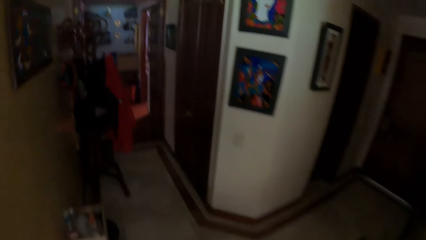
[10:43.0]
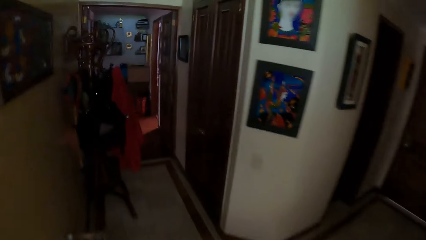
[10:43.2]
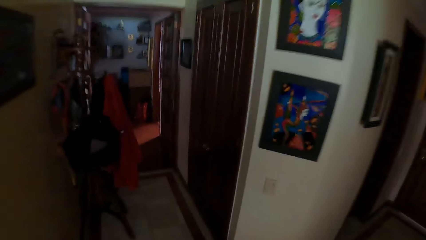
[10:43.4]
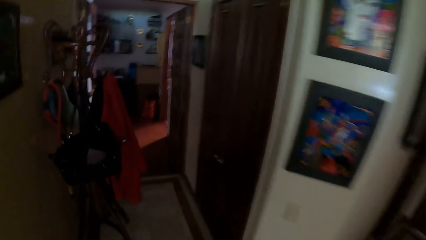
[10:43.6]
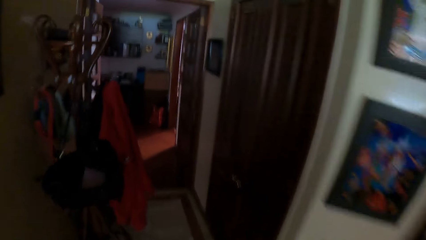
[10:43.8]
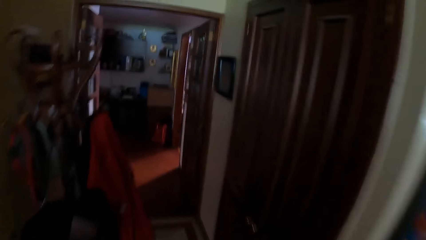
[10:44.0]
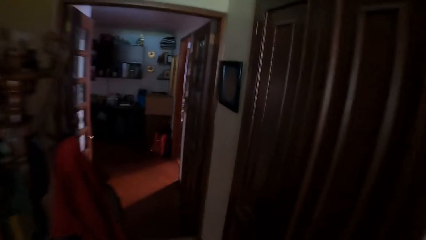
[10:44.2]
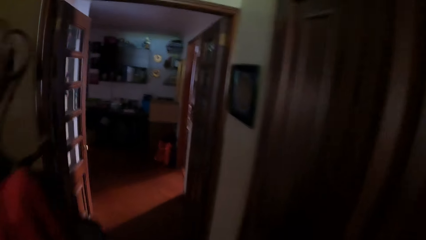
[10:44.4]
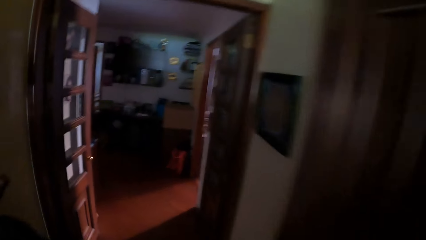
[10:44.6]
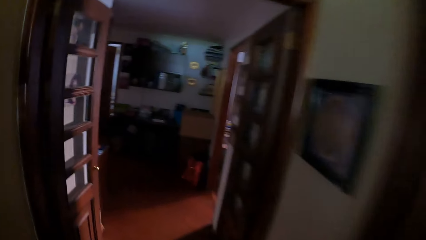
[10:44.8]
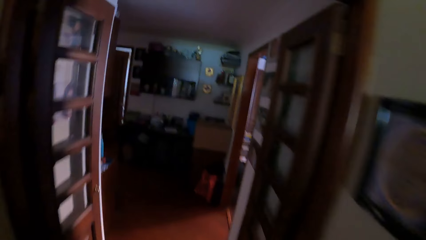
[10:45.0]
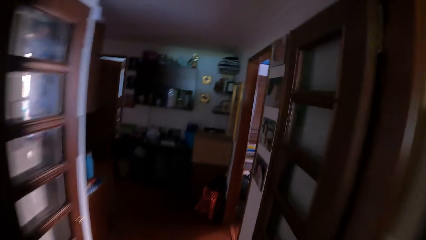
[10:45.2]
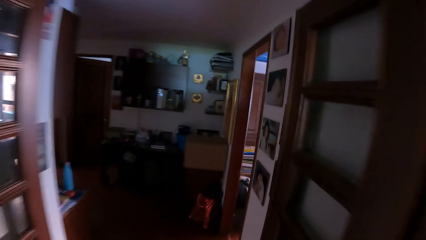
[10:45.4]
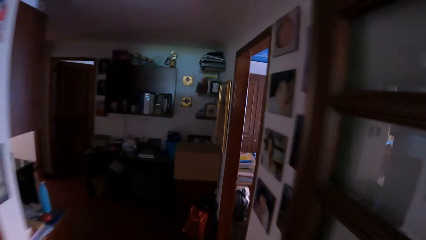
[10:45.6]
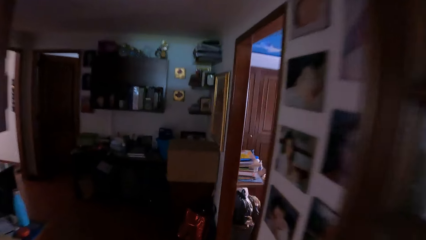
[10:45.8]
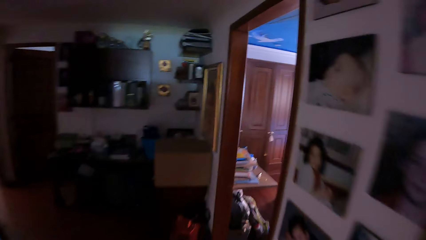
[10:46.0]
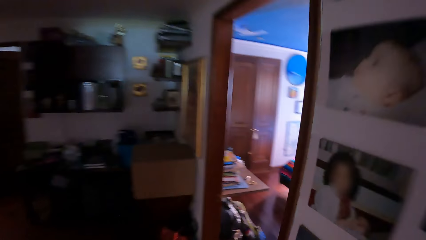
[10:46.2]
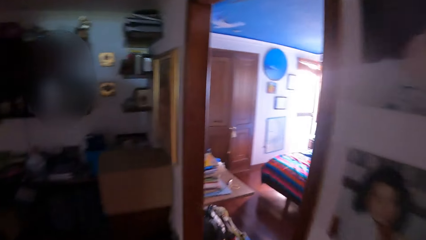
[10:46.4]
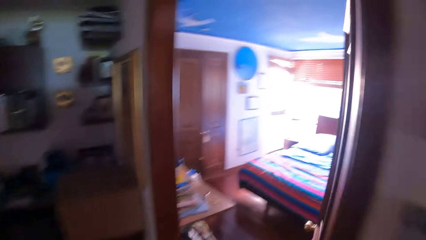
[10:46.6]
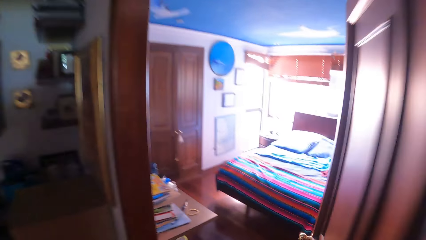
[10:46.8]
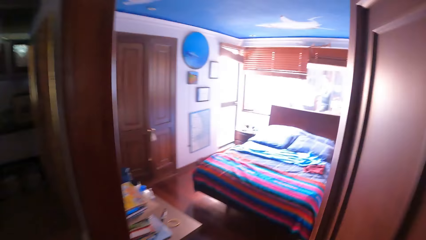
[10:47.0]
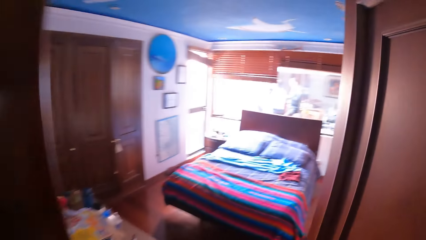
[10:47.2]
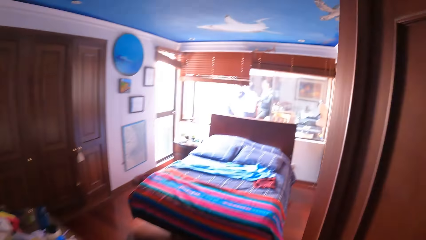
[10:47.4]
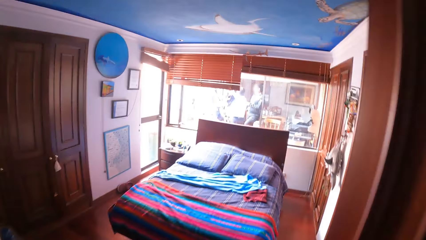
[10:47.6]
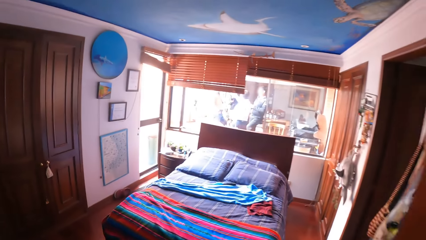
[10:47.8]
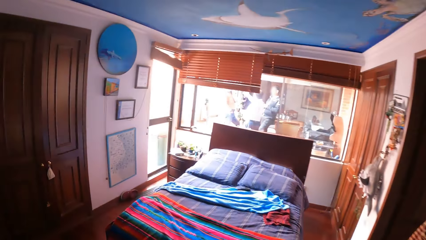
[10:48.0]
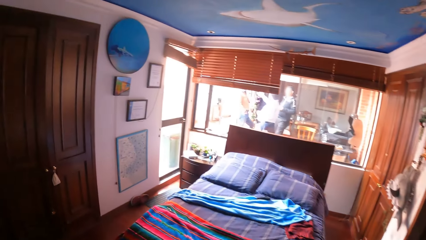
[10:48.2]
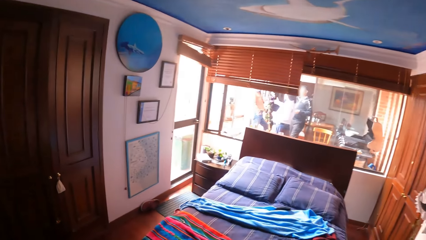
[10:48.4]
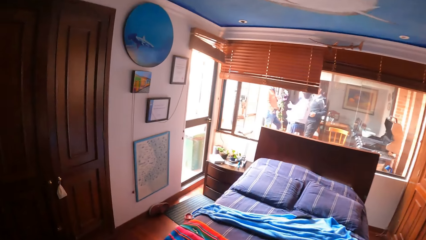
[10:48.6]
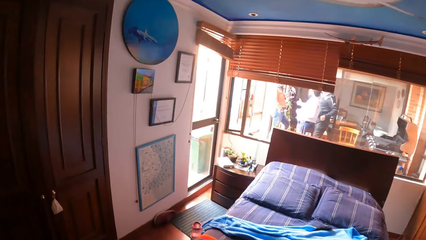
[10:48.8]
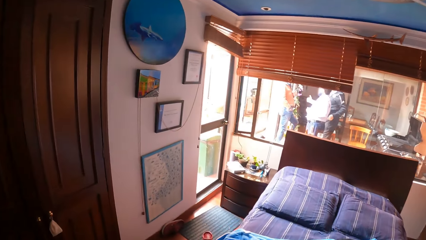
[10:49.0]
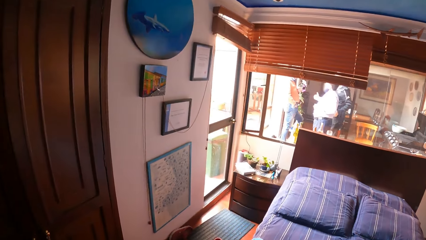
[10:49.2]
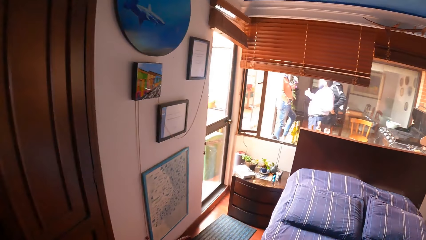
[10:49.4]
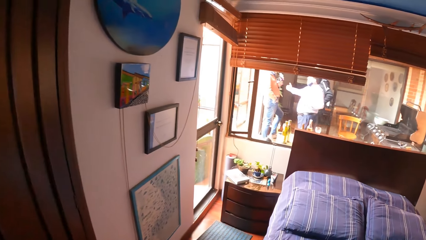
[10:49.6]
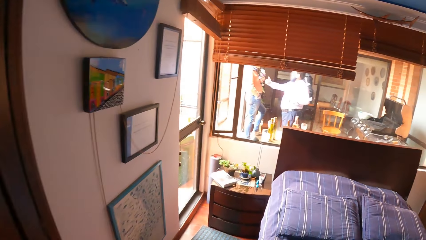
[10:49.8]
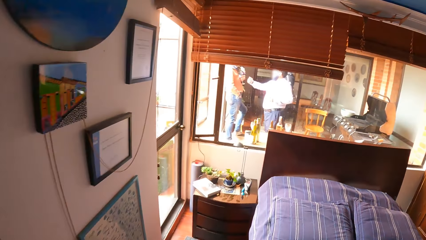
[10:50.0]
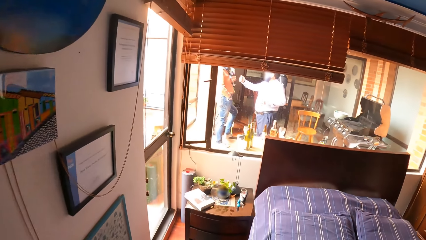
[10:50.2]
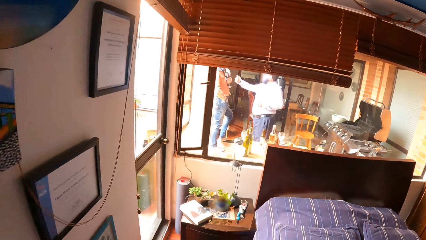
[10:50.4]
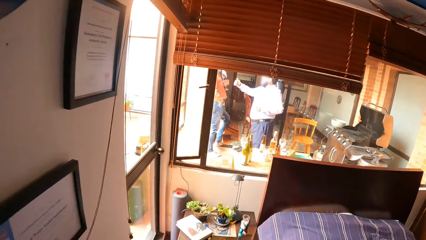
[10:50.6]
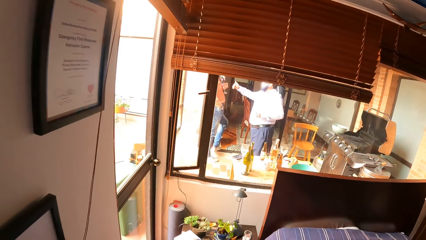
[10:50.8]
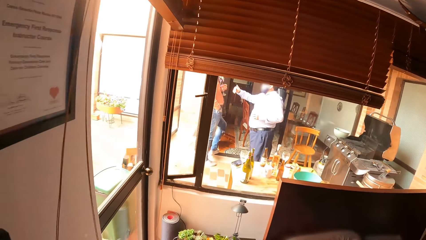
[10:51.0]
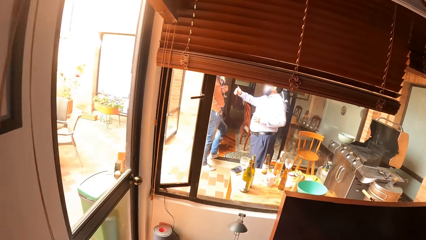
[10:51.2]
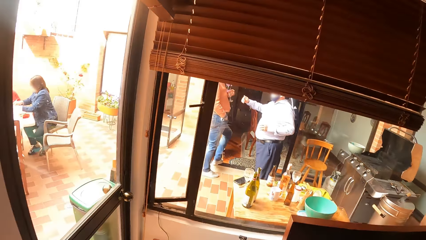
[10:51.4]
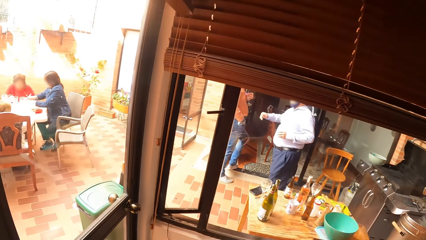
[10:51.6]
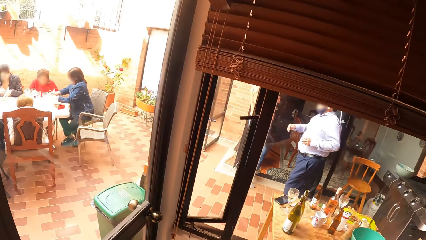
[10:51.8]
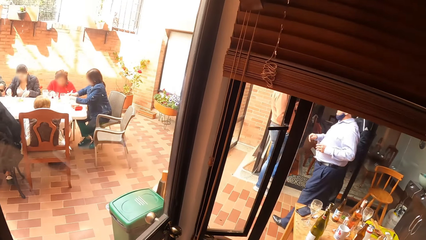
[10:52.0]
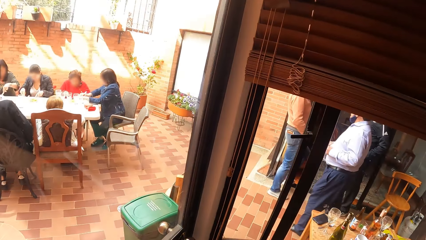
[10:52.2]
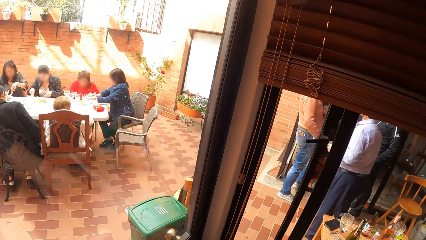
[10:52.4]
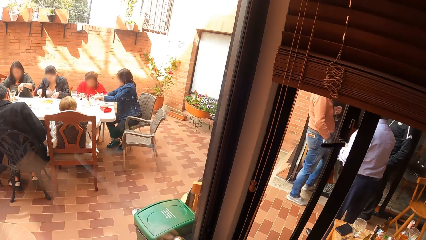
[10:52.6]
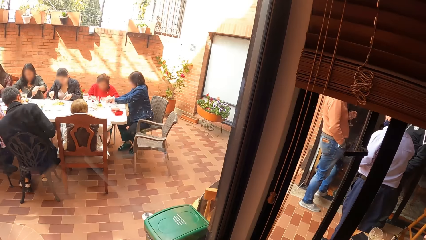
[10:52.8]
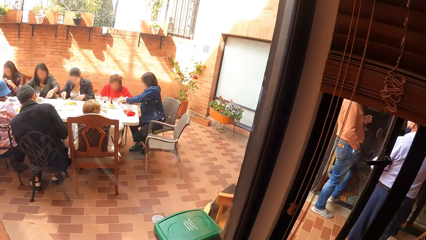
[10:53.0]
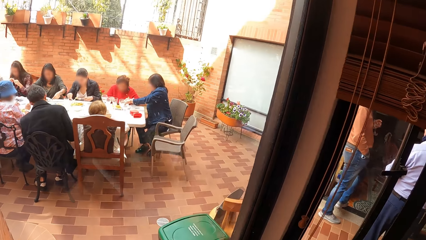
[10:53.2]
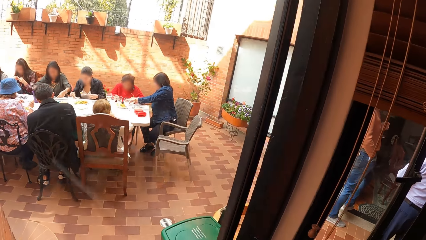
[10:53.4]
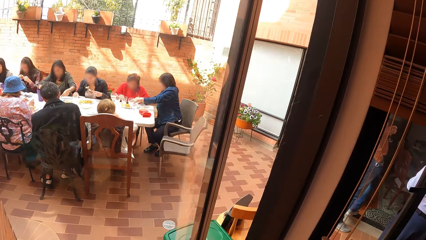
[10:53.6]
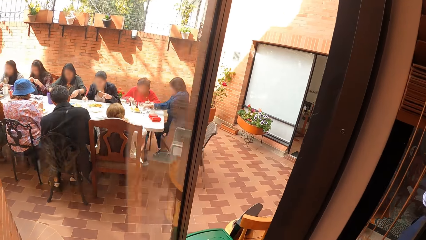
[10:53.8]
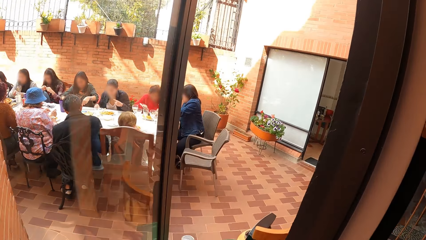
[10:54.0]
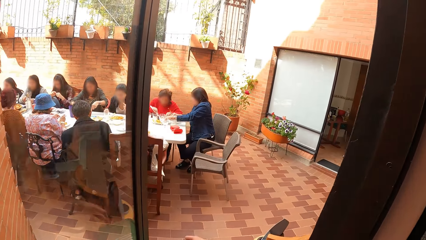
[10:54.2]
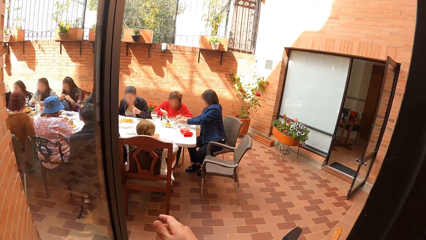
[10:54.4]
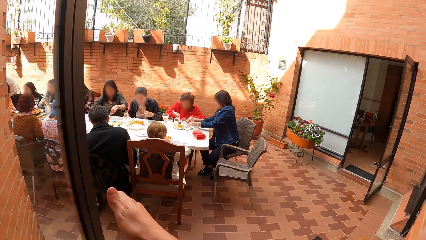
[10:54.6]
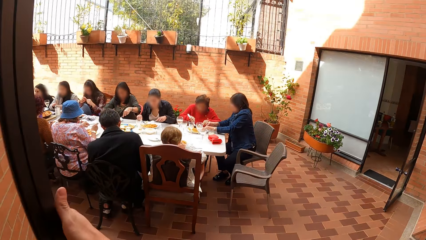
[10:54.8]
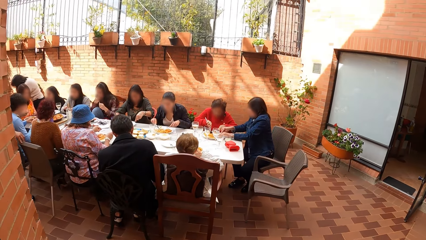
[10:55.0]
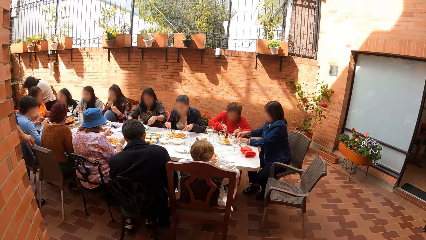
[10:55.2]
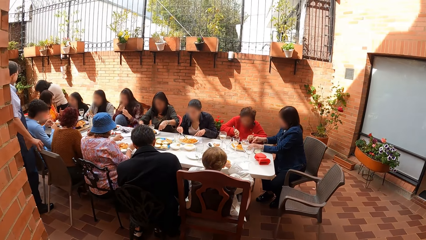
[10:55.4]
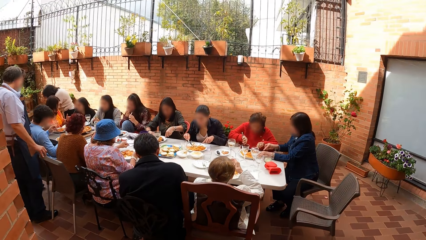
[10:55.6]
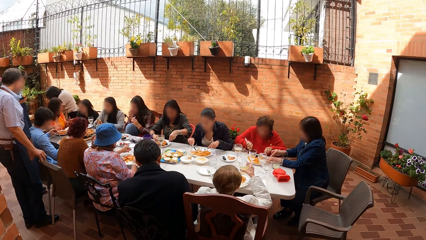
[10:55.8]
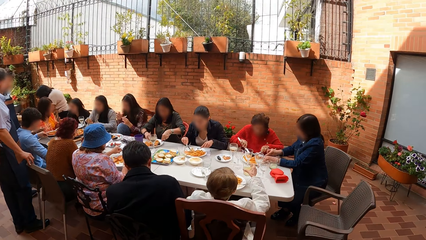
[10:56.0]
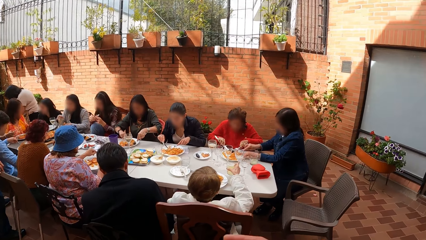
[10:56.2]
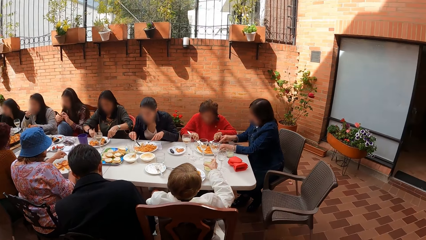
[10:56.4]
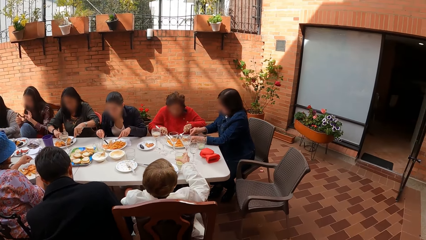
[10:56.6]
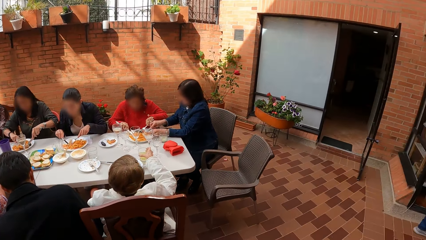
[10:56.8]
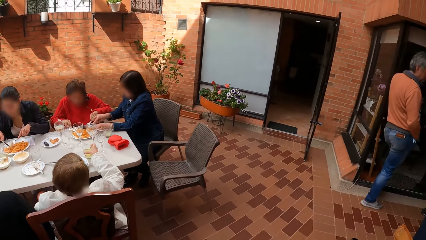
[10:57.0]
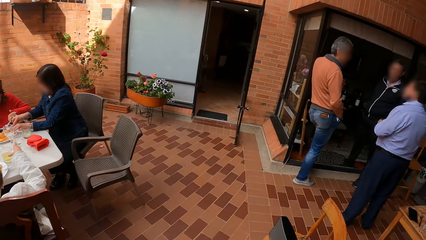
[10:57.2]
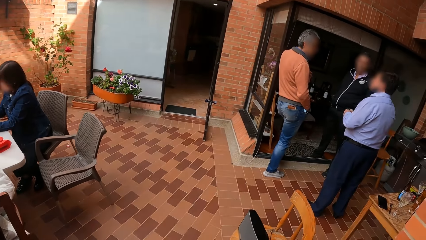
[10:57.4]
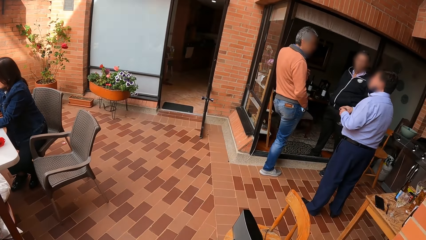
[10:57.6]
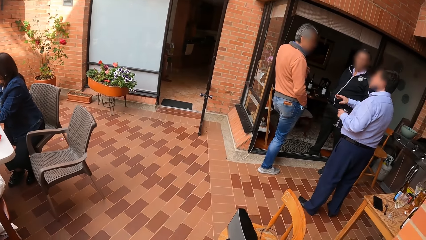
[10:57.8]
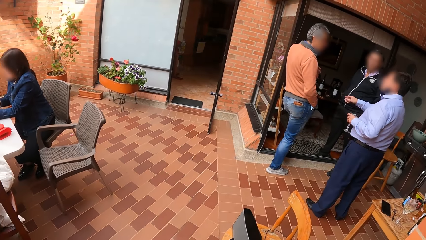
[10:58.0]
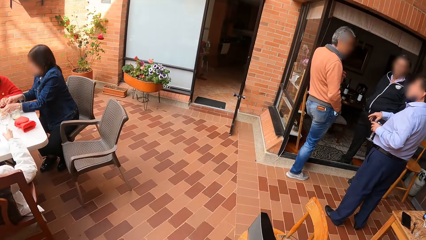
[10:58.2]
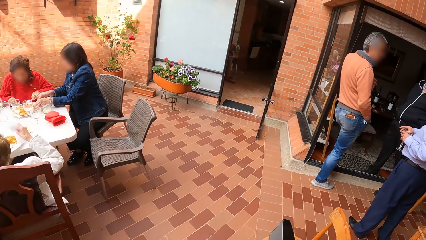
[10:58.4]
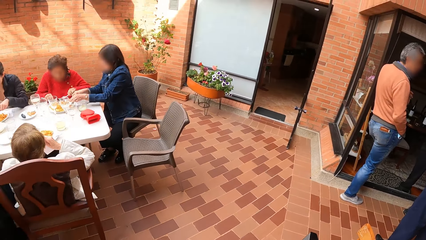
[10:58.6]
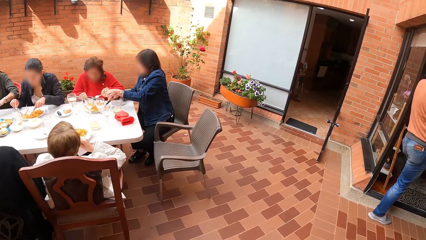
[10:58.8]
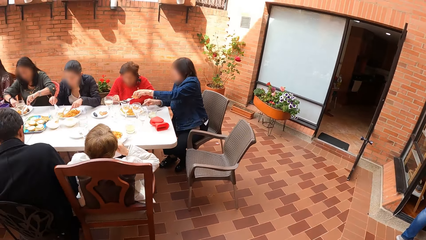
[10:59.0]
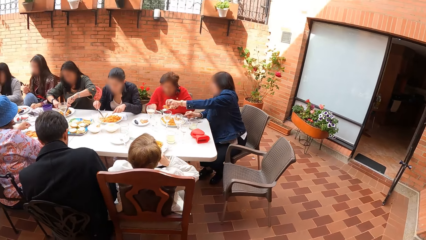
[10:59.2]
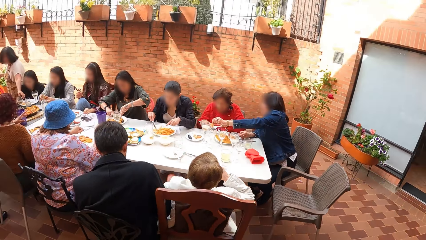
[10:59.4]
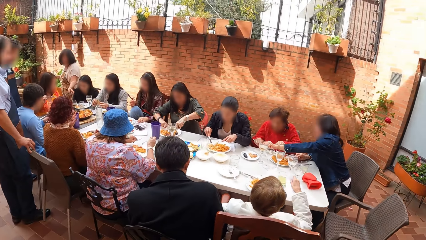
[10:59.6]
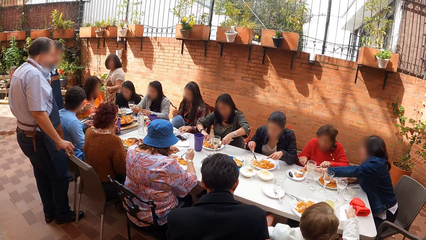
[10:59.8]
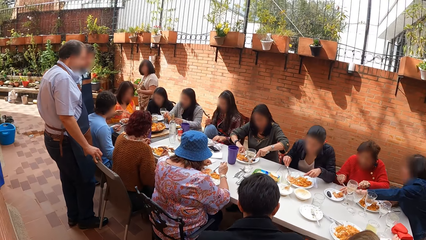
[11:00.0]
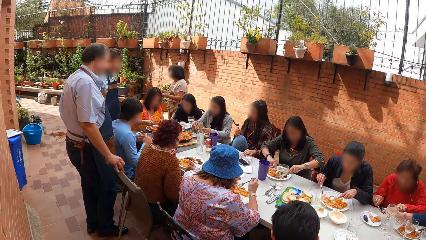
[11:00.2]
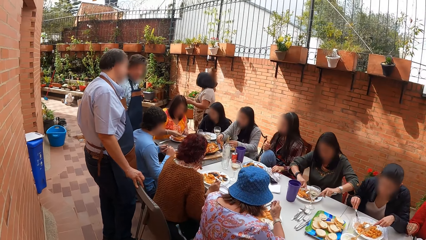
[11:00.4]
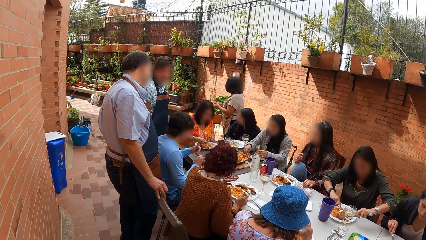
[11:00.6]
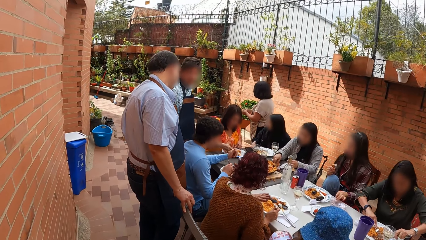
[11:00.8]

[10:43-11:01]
The camera wearer walks into the bedroom from the kitchen. He opens the door with his right hand. He walks into the compound from the bedroom. He looks around the house.
